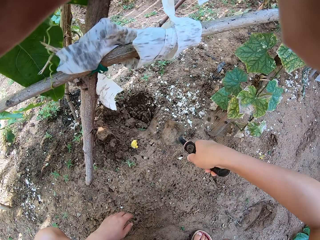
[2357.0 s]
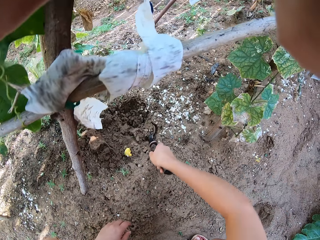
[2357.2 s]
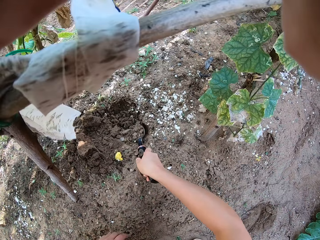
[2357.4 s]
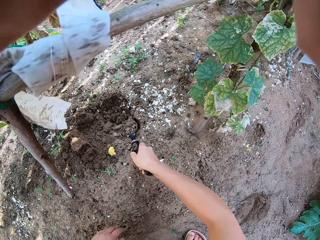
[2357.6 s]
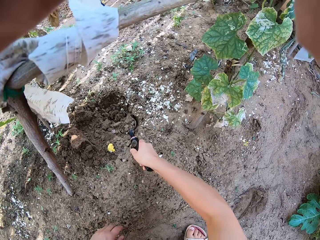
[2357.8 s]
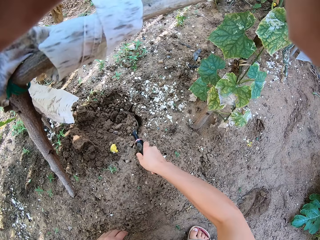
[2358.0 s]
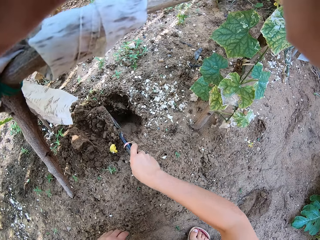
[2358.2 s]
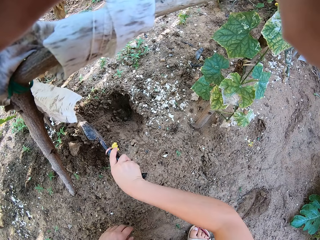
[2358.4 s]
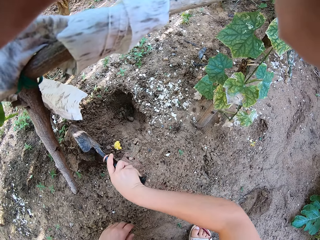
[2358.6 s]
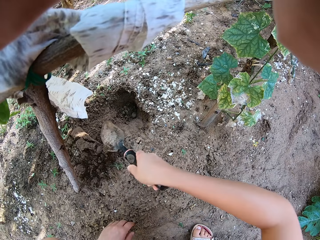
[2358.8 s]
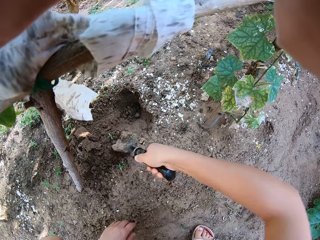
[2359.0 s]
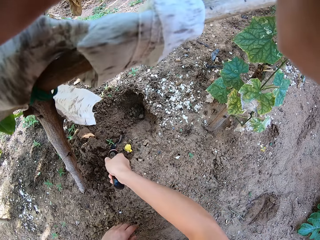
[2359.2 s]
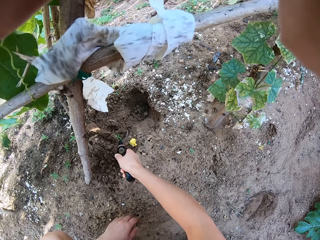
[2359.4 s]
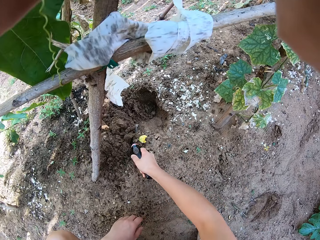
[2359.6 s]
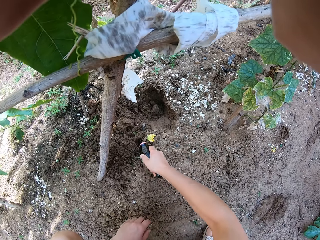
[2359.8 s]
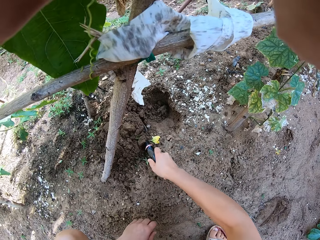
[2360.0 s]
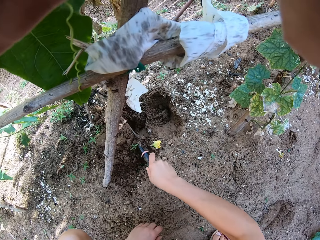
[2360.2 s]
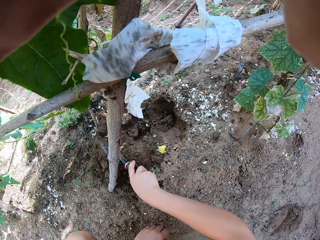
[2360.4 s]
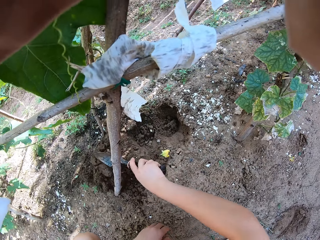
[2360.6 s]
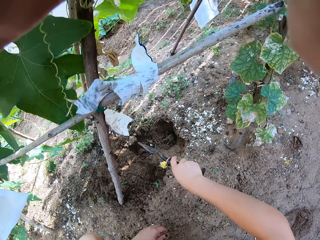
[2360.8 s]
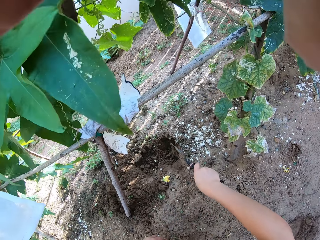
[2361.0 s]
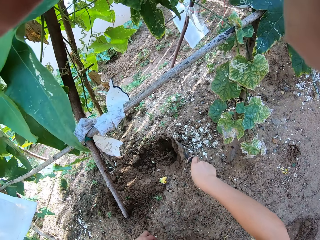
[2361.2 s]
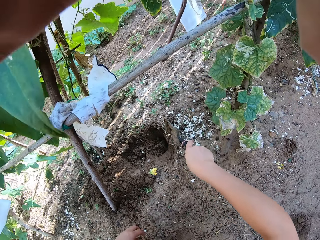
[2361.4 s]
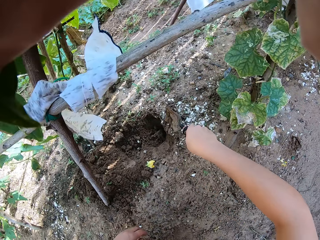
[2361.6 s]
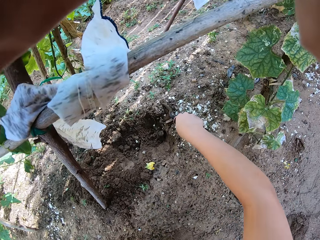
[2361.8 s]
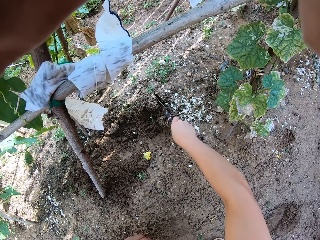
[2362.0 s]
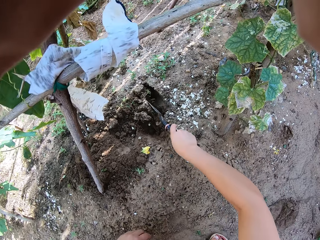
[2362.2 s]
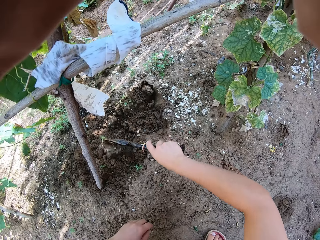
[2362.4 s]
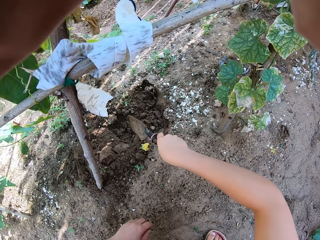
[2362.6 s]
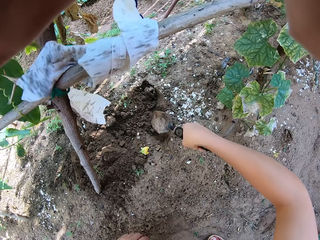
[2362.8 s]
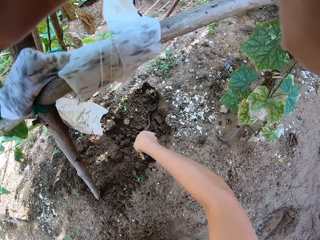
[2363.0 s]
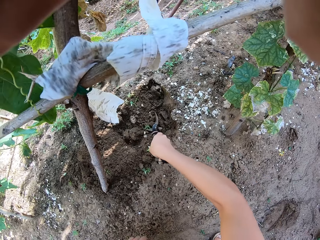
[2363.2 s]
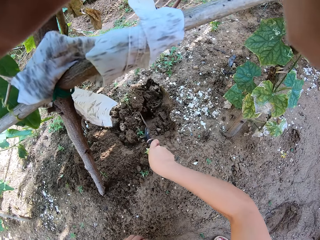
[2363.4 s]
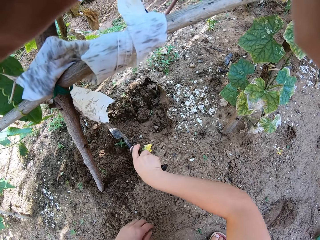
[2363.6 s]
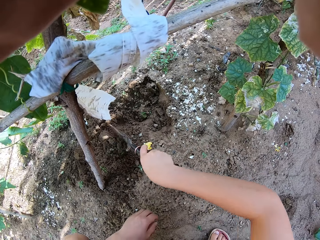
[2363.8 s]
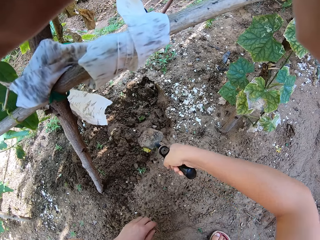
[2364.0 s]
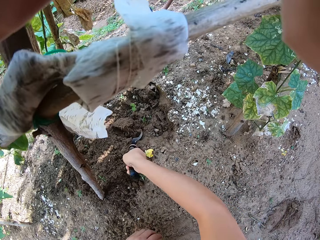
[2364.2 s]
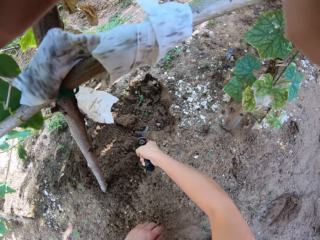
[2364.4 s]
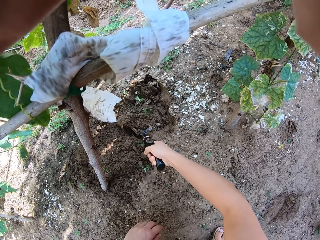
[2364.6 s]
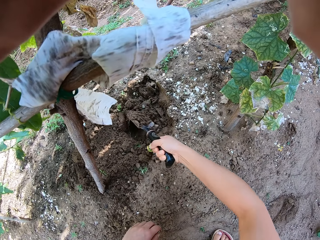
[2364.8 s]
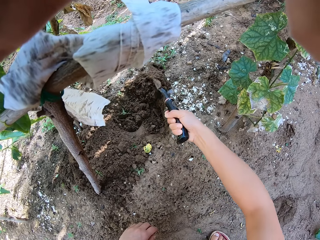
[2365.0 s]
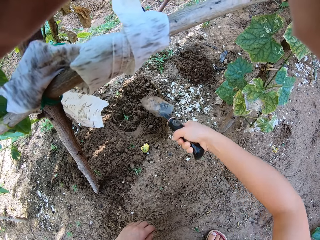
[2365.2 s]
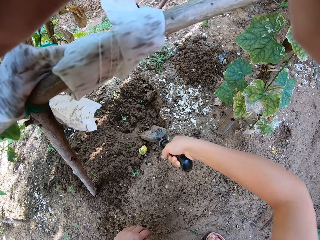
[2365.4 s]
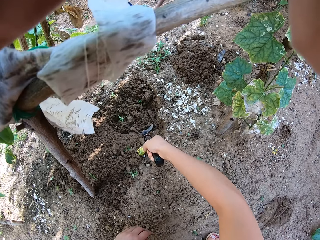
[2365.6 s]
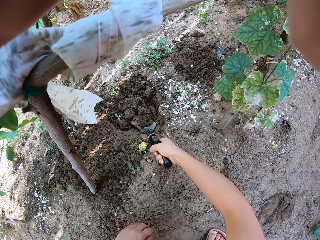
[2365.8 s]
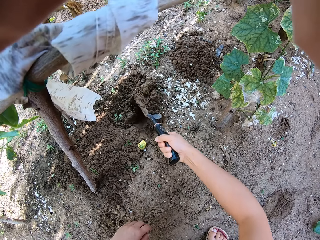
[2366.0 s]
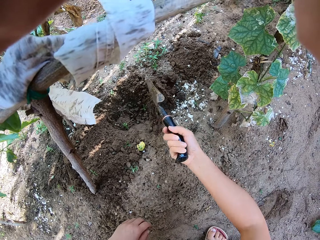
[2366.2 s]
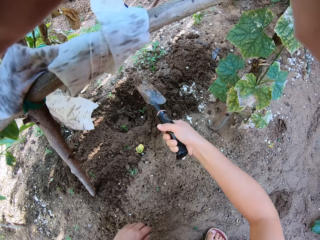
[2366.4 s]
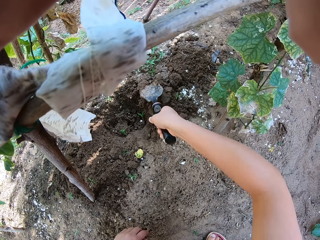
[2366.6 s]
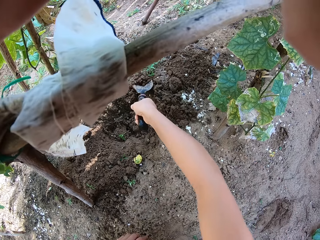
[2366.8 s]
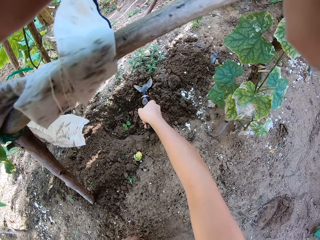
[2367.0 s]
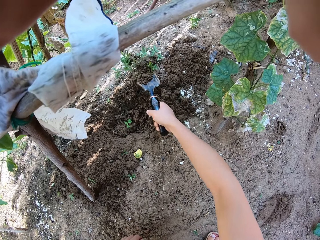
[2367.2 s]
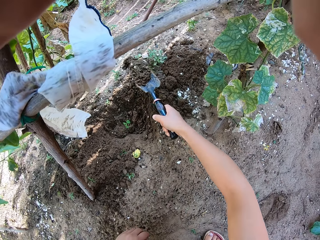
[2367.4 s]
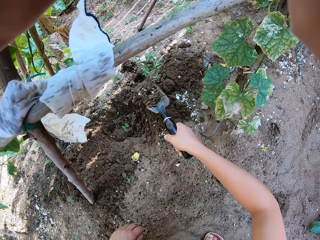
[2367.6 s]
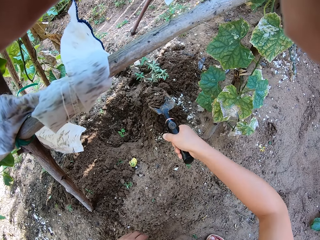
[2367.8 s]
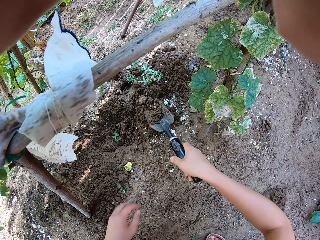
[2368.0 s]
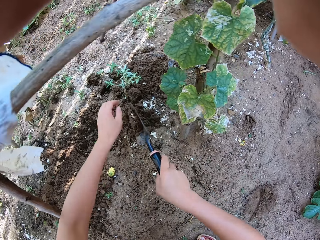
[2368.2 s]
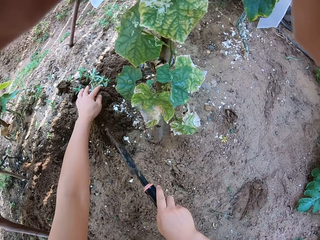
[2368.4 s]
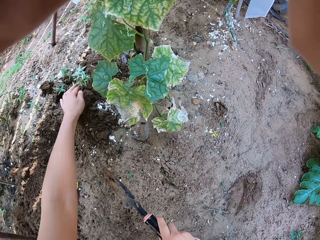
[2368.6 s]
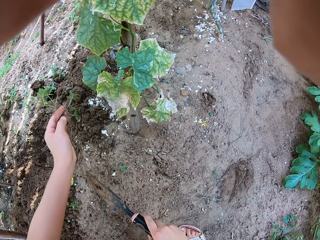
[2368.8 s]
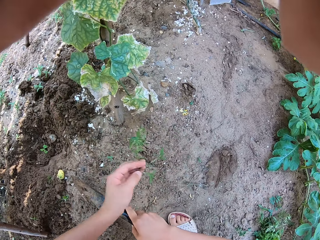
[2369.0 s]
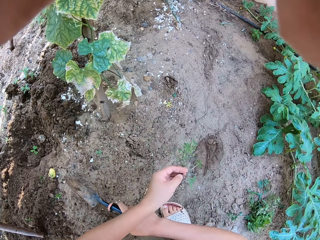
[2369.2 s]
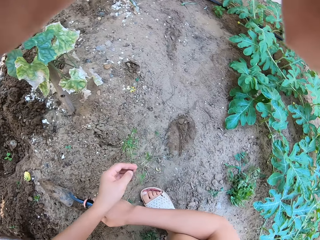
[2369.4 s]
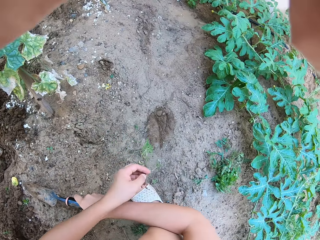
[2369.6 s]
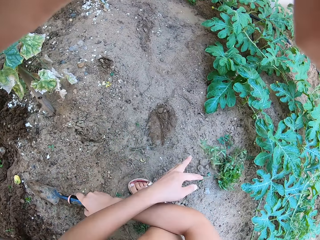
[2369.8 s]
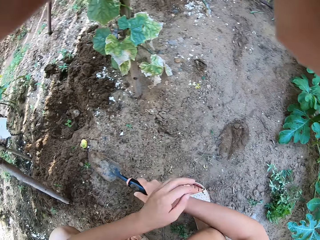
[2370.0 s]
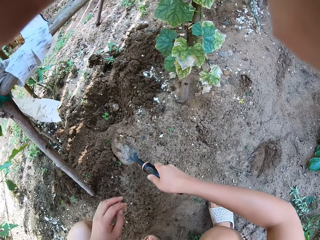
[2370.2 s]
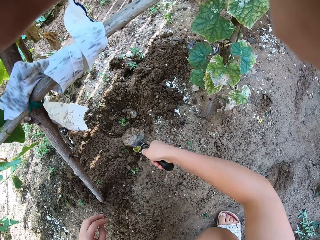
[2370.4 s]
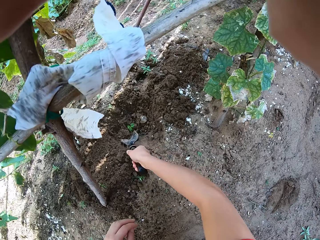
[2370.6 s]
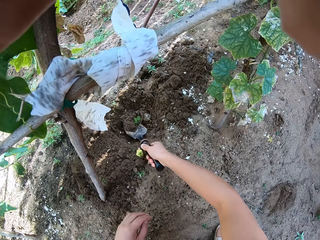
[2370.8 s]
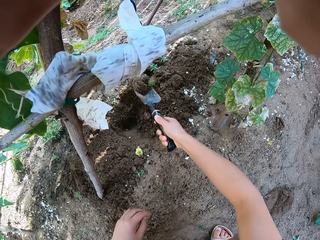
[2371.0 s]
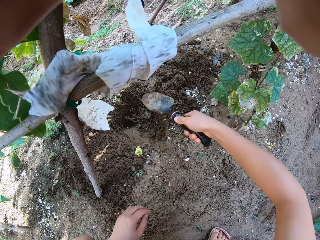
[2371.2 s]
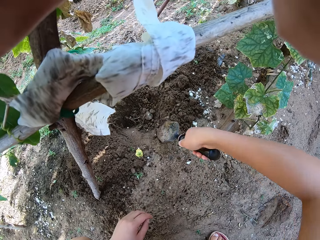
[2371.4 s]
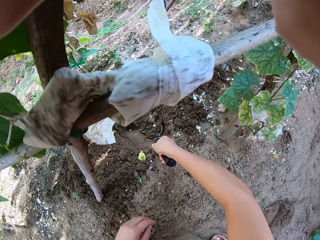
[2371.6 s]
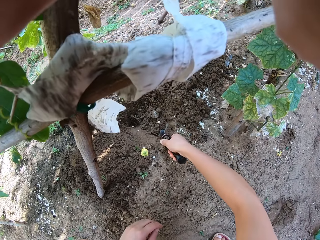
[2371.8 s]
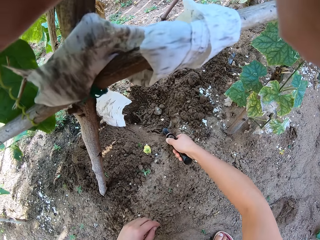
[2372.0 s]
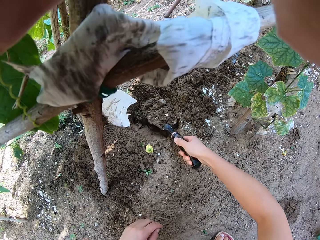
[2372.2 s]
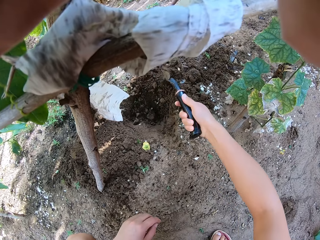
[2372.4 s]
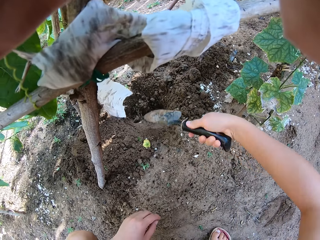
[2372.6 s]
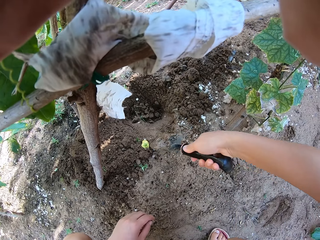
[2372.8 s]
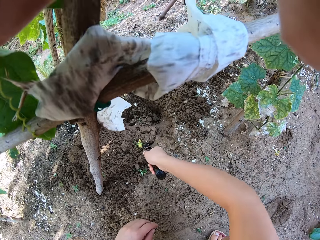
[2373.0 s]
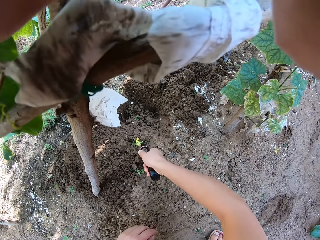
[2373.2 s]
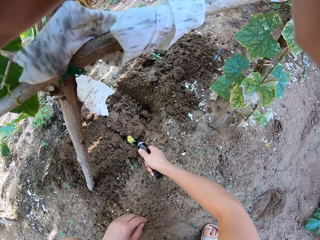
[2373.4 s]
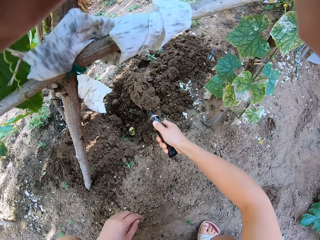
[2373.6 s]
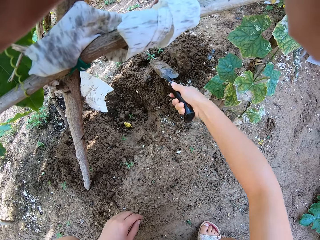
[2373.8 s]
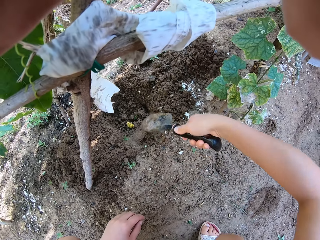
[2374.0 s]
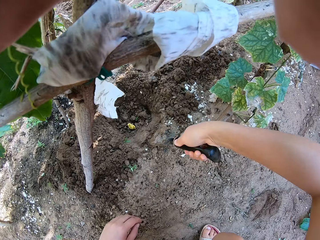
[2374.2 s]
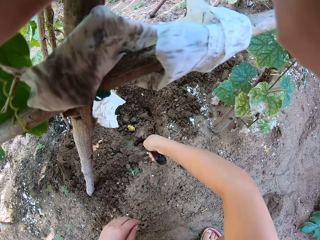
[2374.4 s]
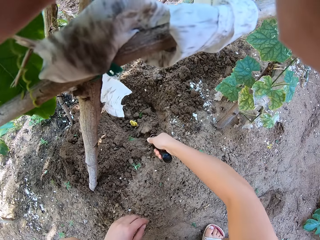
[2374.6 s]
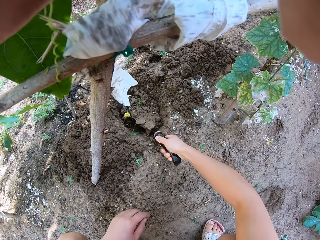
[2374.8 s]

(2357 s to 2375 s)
The camera wearer digs the soil. They pick up a weed. They put down the weed. They dig the soil.

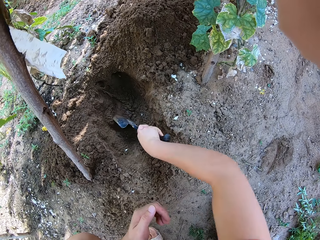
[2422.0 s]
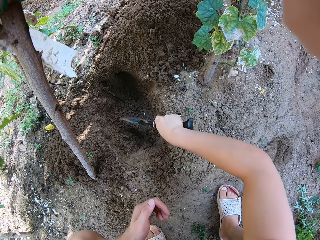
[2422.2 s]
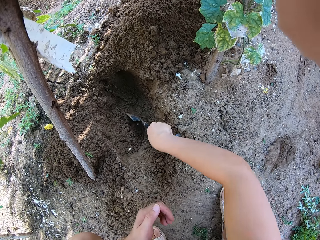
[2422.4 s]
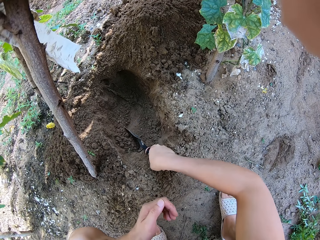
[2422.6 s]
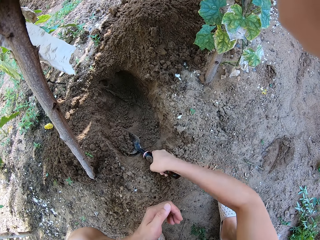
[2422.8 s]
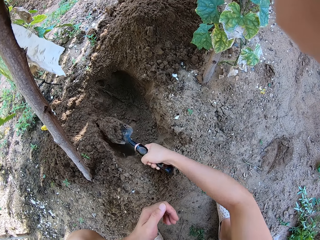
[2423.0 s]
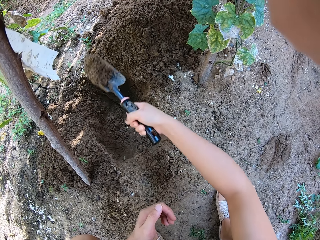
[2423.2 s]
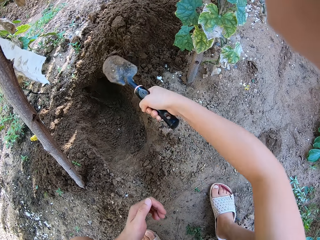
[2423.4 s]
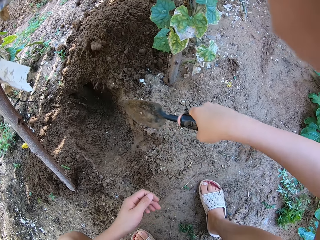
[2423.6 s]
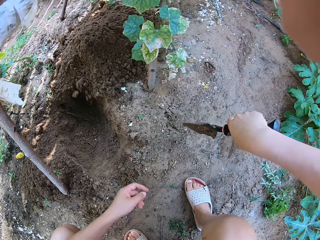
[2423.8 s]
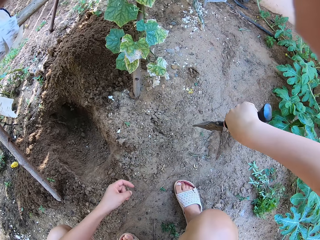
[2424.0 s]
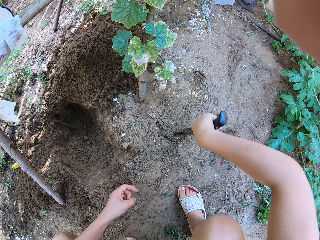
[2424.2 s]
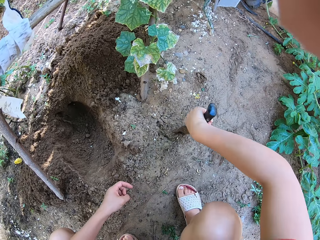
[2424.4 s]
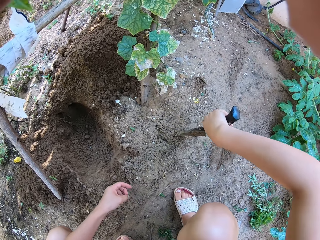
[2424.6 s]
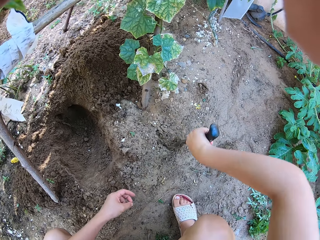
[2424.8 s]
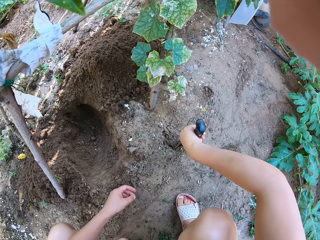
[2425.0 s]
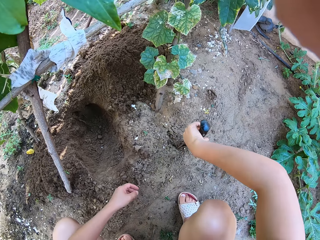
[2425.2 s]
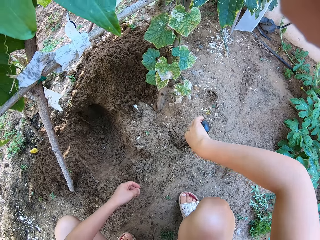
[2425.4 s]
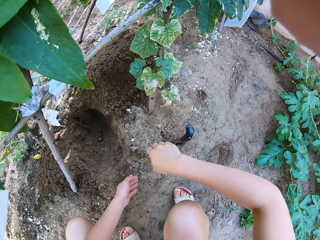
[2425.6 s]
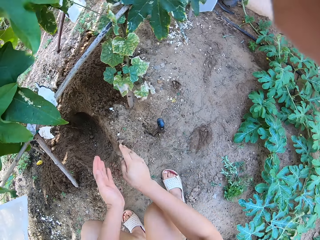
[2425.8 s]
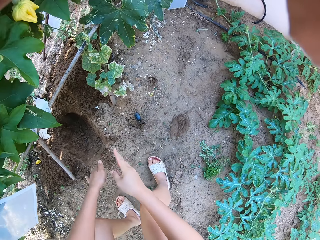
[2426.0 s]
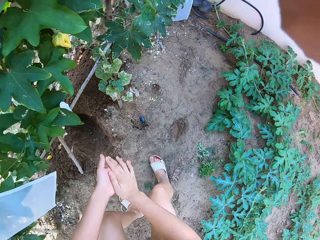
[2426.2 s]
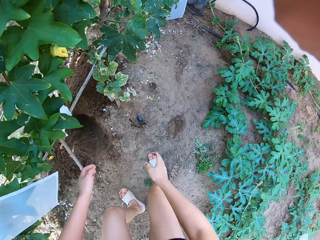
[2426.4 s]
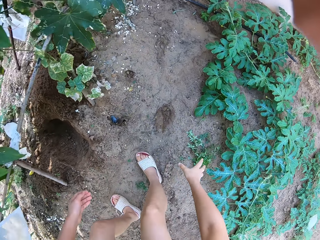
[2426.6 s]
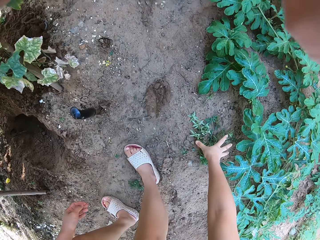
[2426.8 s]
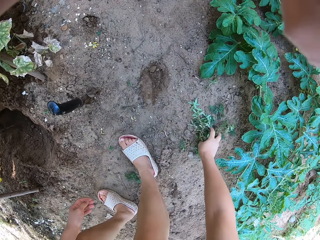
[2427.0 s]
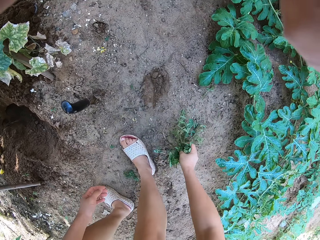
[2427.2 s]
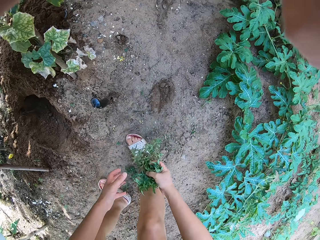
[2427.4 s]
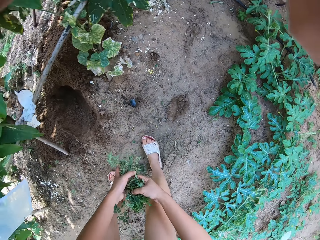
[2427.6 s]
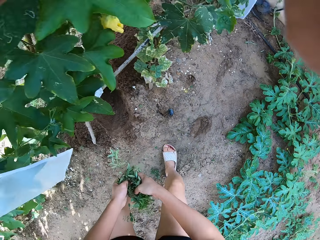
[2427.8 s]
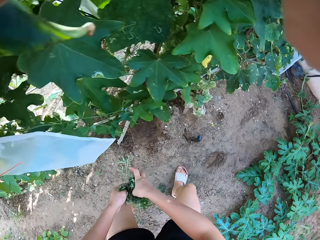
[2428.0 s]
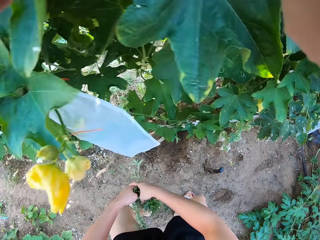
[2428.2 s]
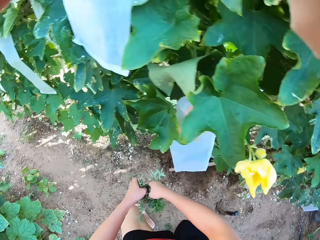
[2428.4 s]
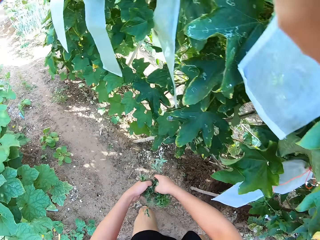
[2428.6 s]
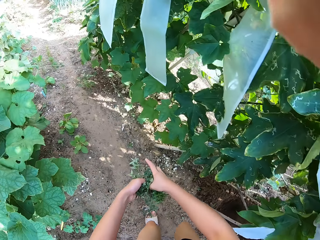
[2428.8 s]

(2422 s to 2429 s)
The camera wearer digs down with a hand shovel. They put the gardening trowel on the ground. They tap hands. They wipe hands. They pick plants from the garden. They turn around the garden.
